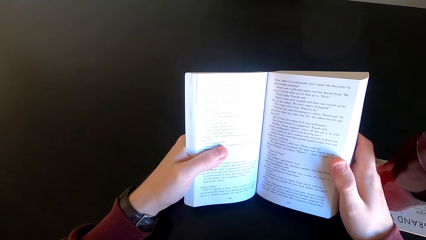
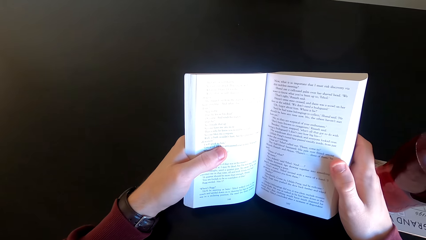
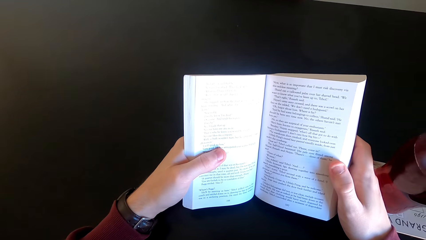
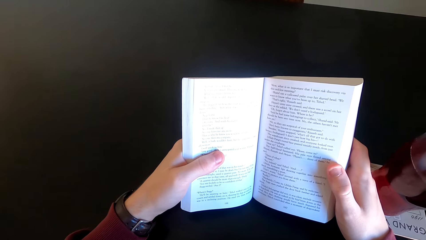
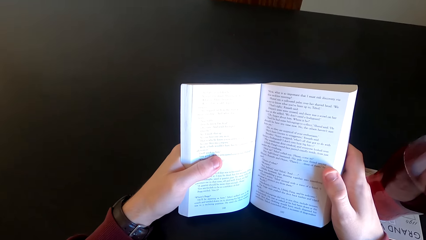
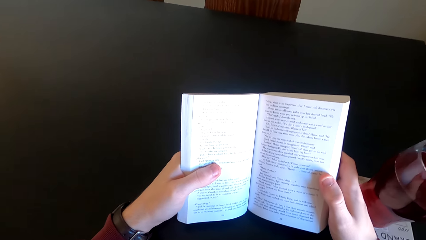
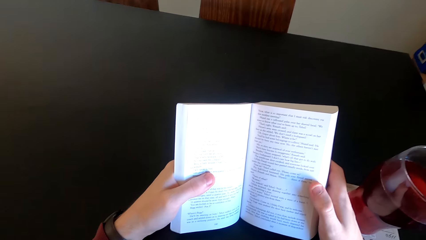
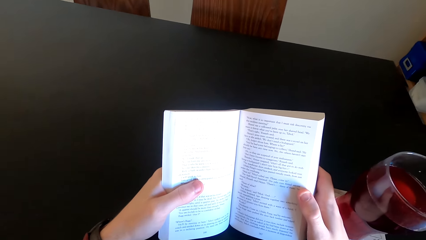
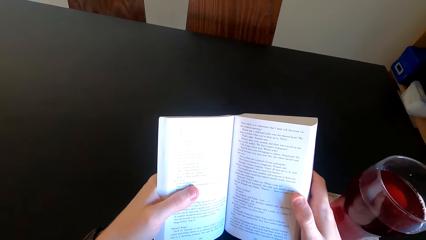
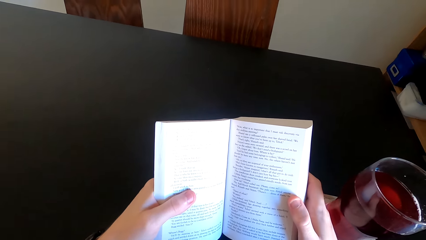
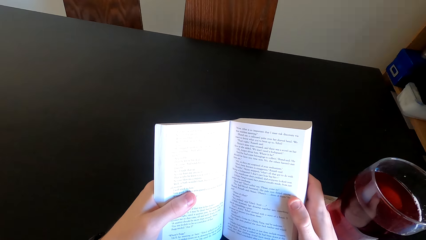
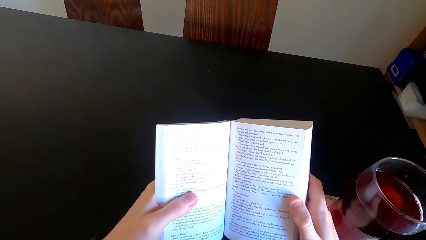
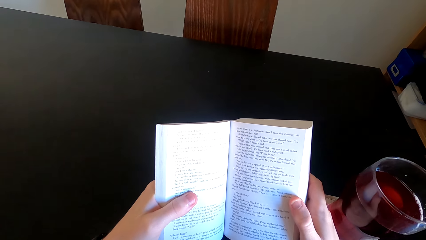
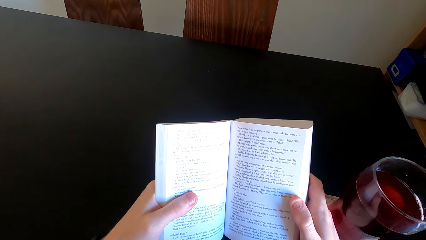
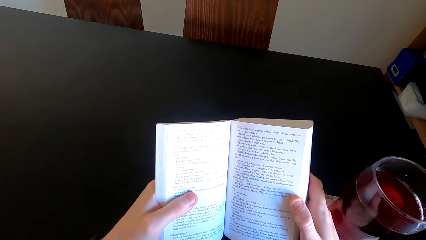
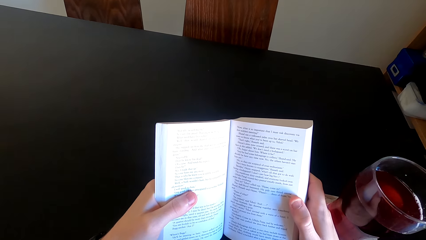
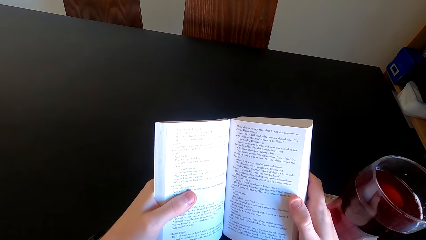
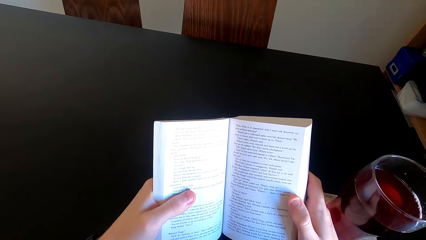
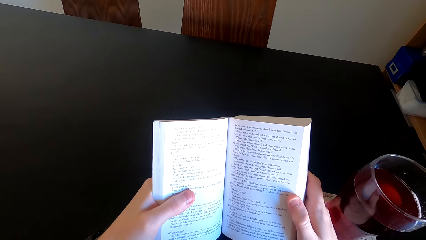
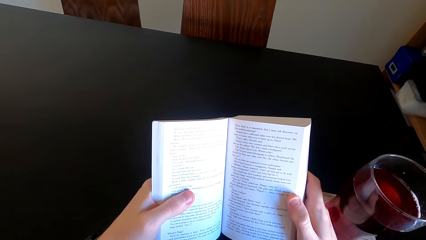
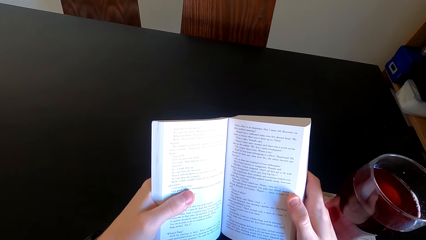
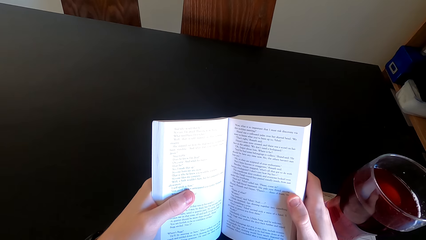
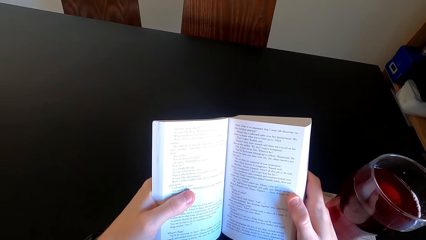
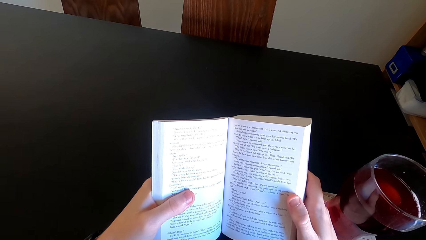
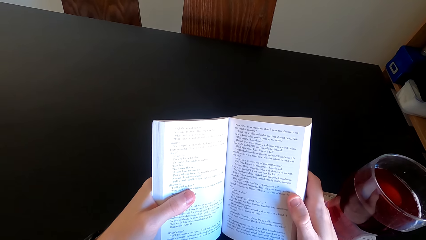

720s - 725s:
The camera wearer reads the book.

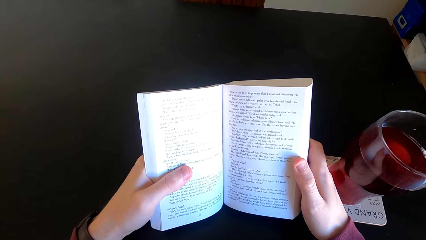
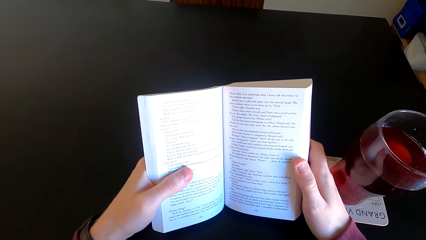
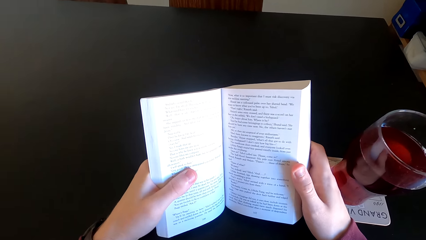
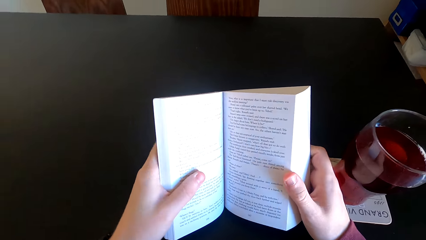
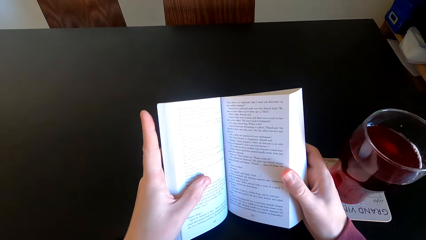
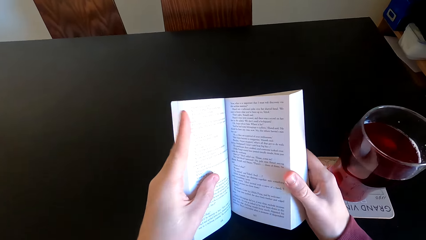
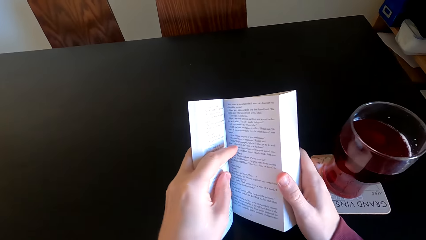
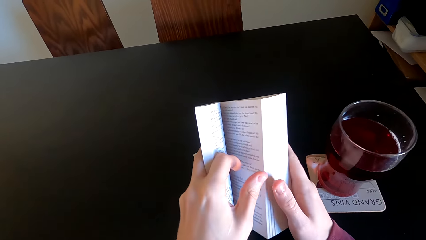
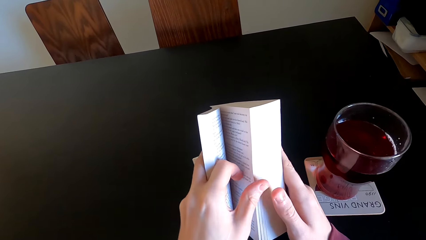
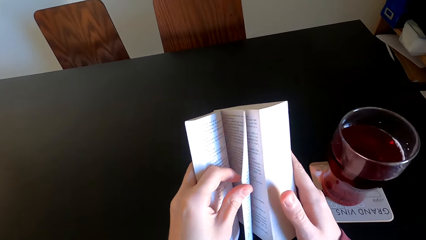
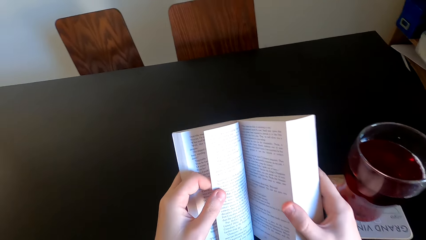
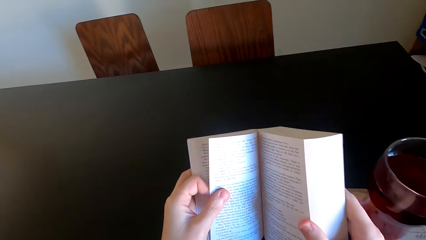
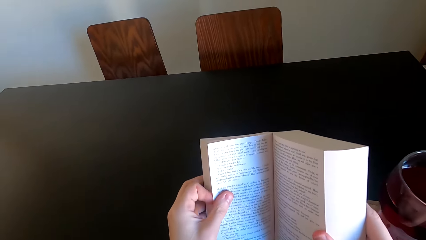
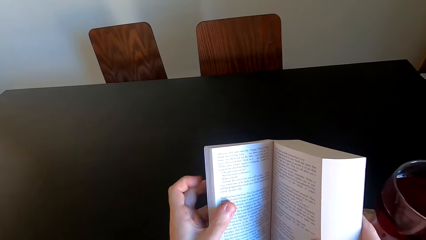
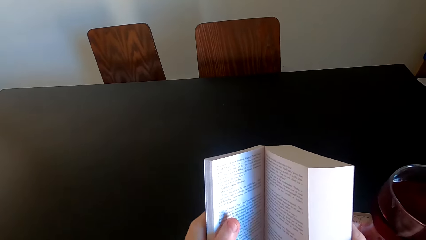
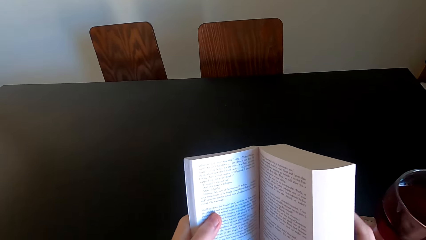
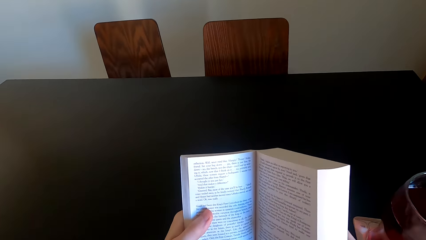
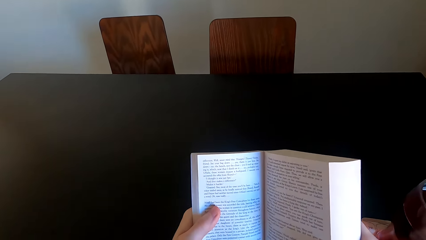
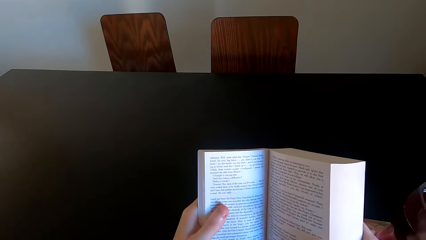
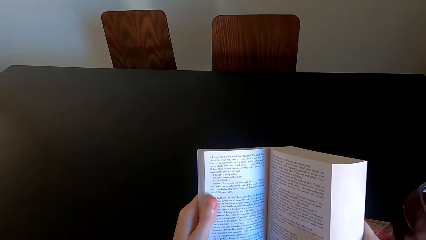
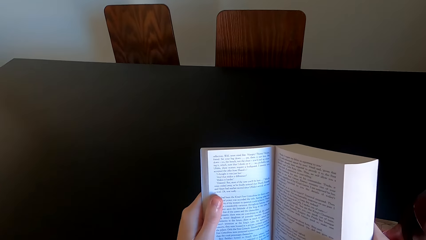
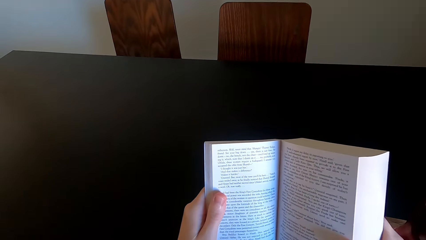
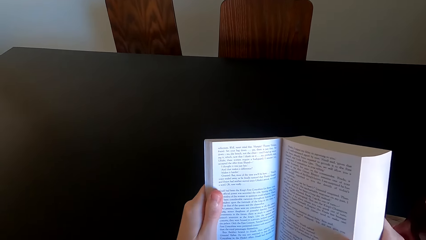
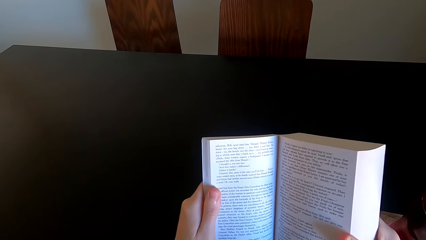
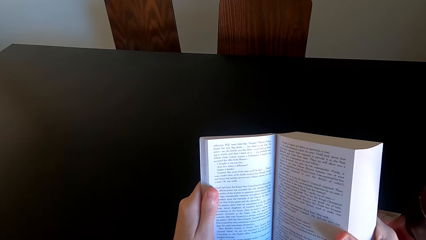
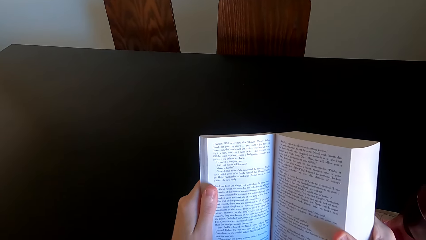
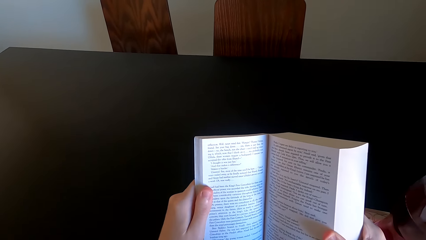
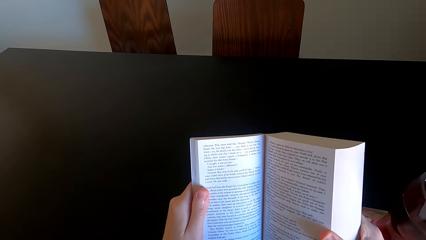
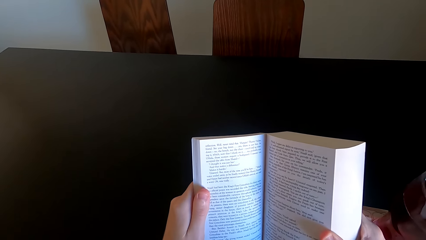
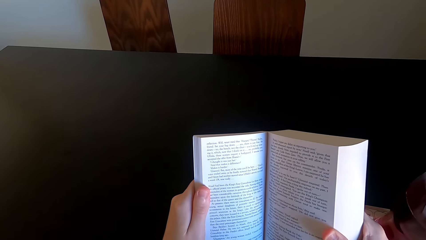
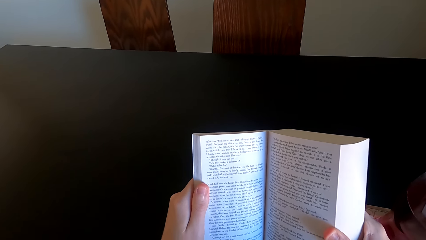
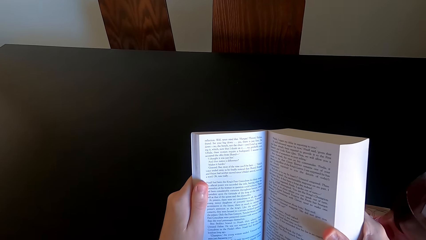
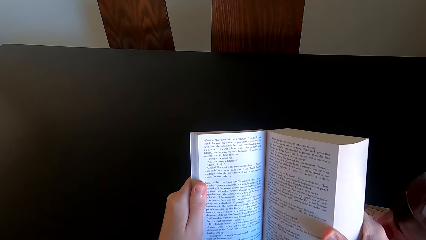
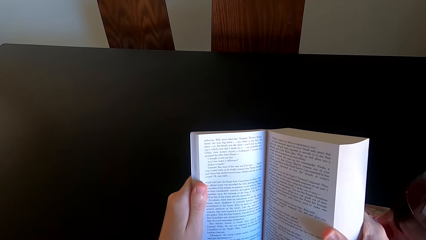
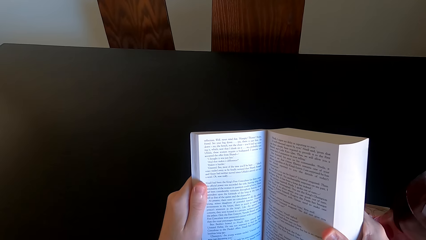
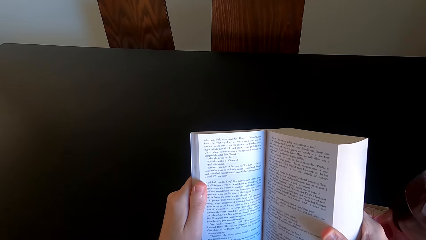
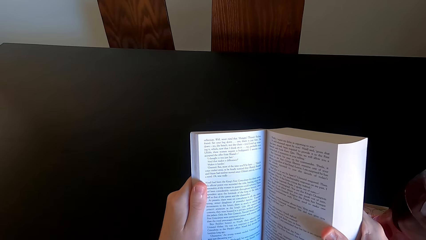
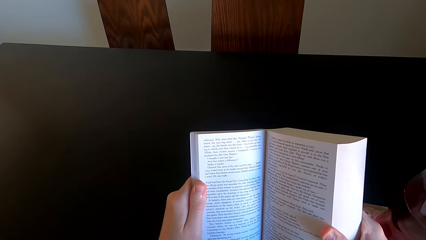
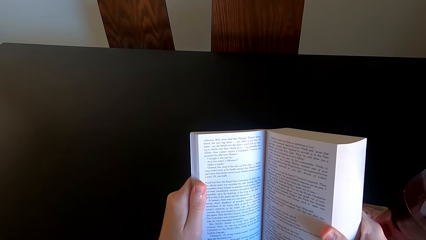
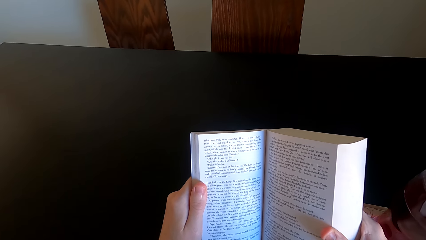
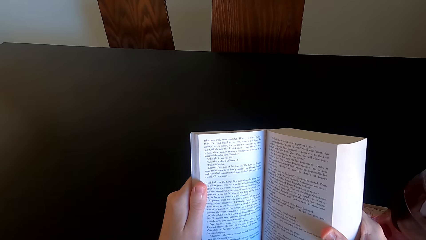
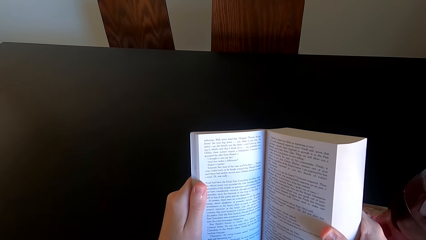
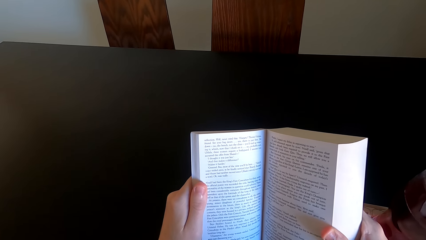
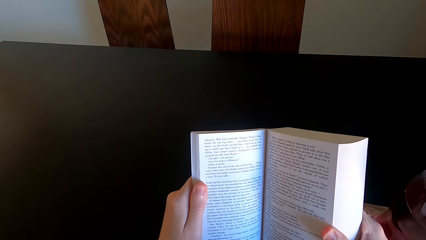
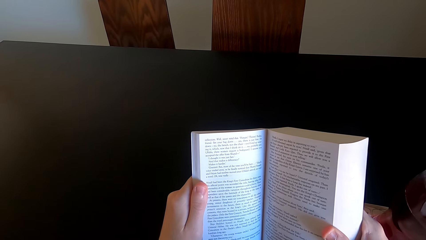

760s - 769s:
The camera wearer opens another page of the novel book. They continue to read the novel book.

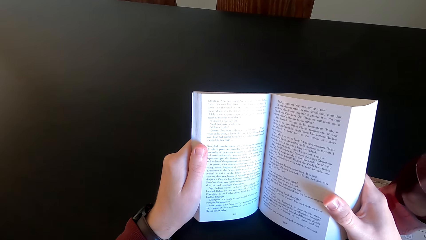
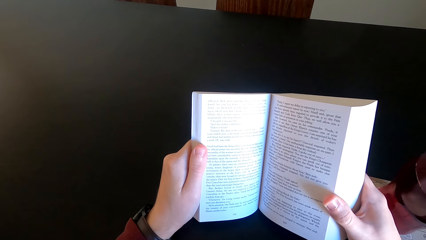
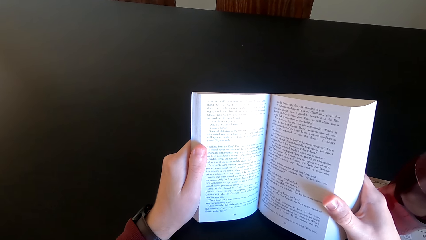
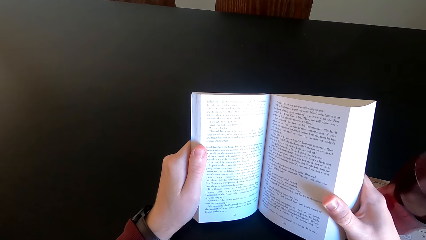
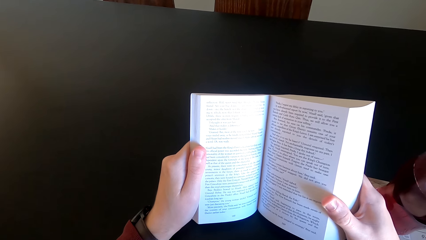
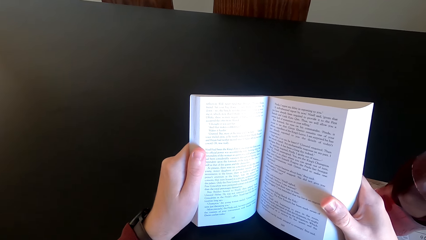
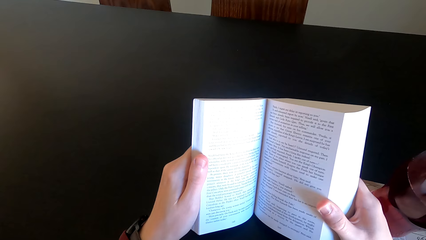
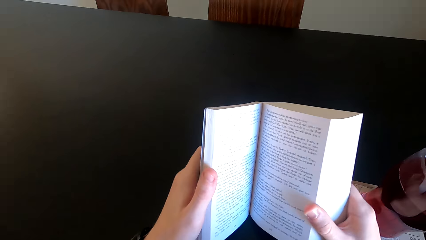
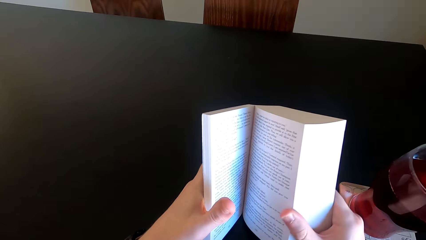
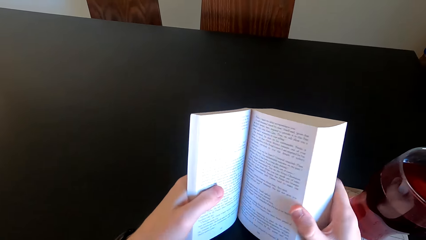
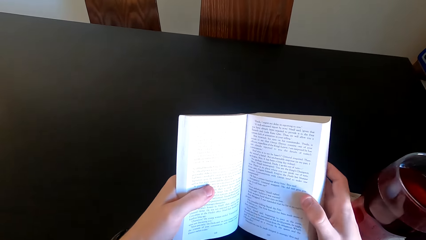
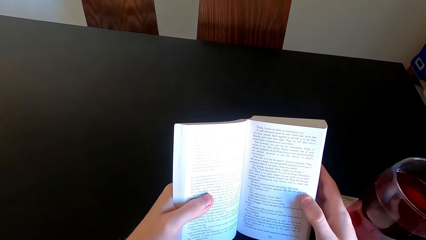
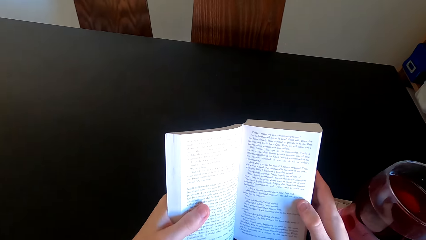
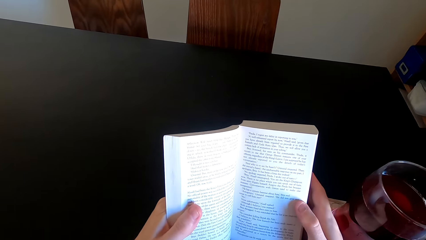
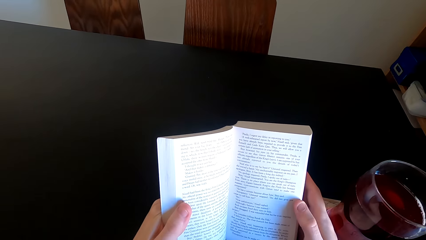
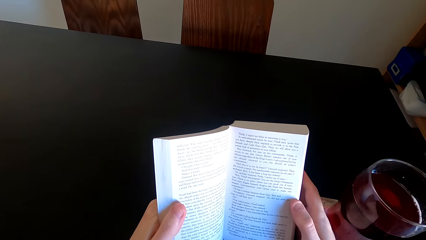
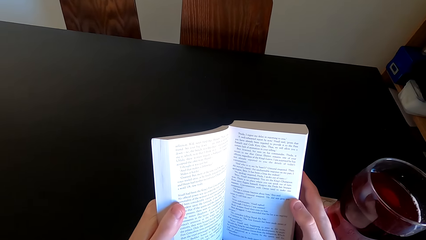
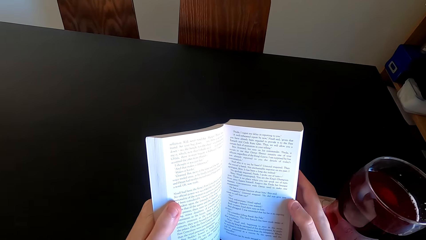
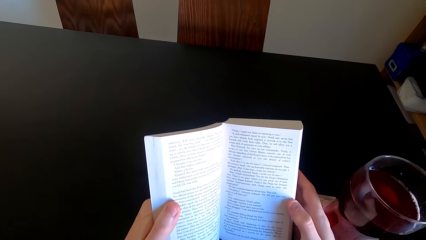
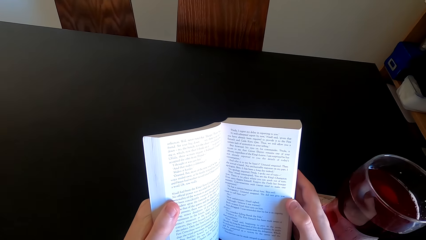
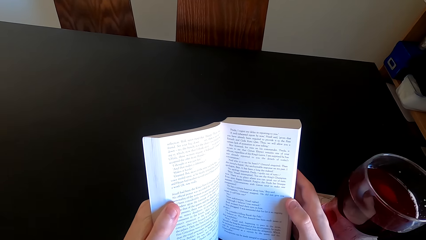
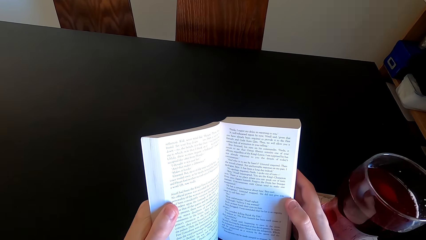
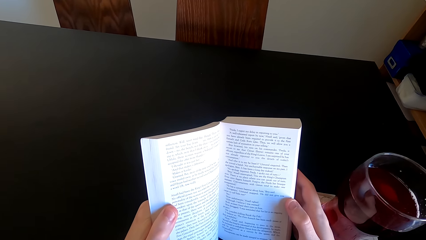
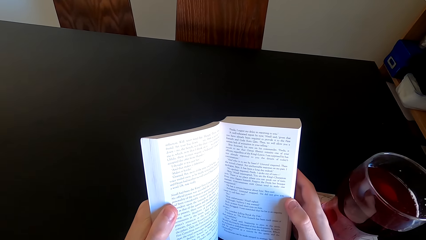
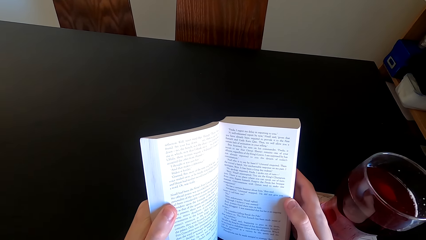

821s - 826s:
The camera wearer moves the book. They read the book.
